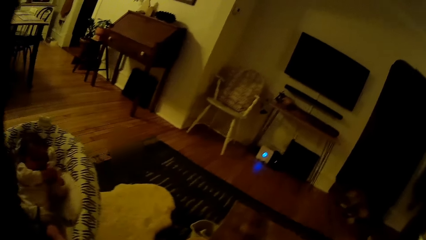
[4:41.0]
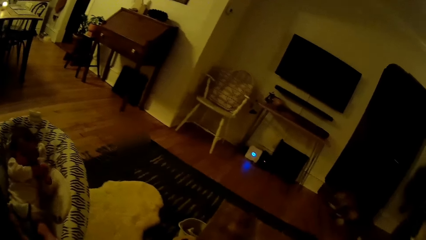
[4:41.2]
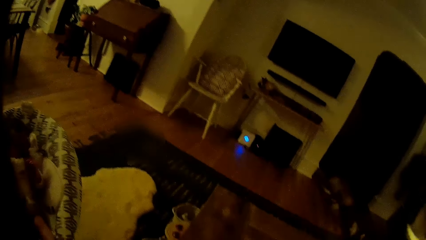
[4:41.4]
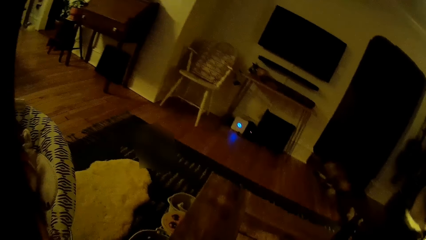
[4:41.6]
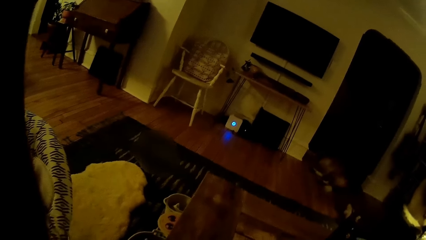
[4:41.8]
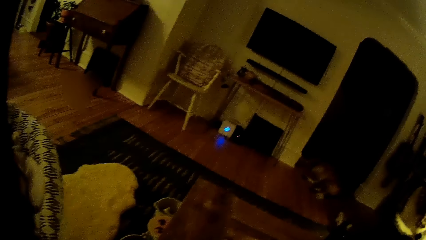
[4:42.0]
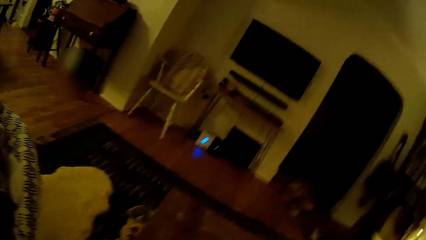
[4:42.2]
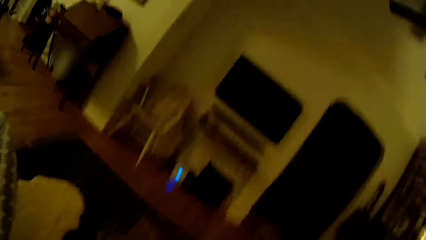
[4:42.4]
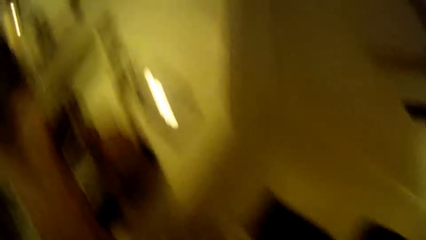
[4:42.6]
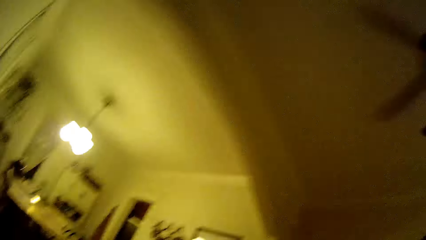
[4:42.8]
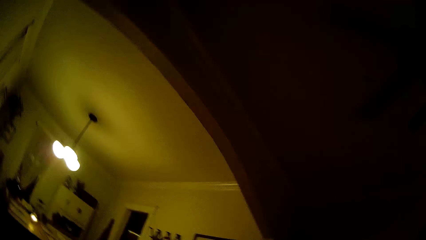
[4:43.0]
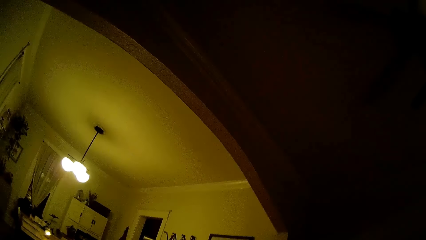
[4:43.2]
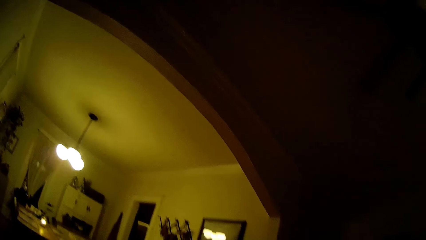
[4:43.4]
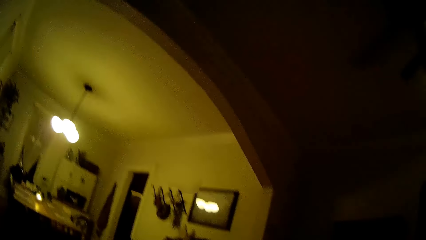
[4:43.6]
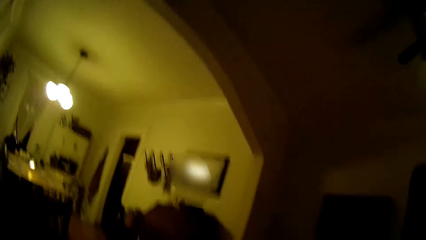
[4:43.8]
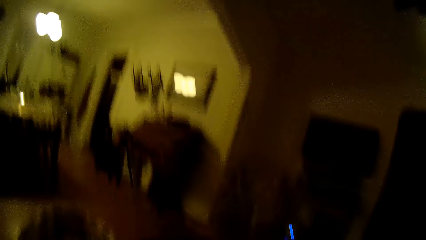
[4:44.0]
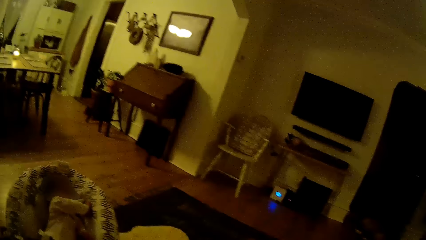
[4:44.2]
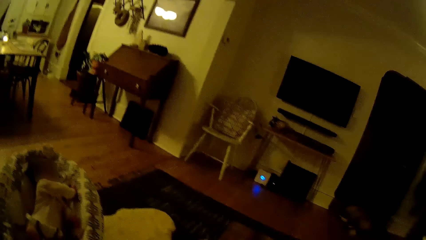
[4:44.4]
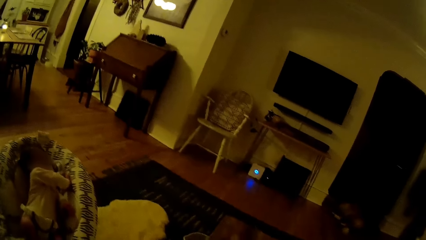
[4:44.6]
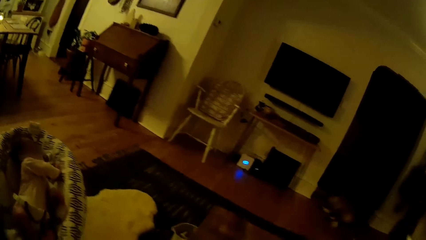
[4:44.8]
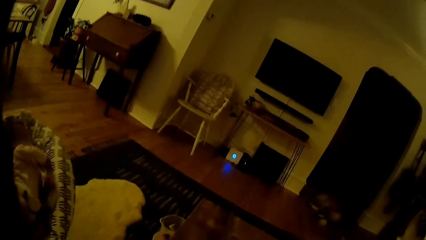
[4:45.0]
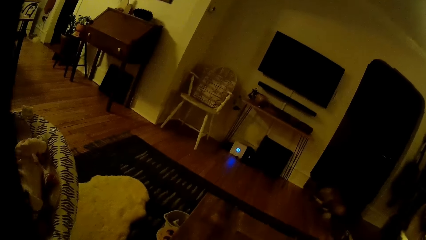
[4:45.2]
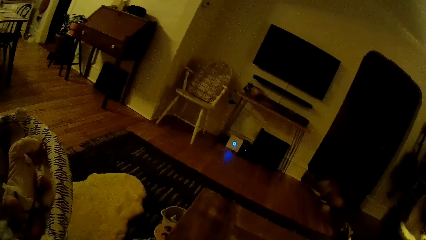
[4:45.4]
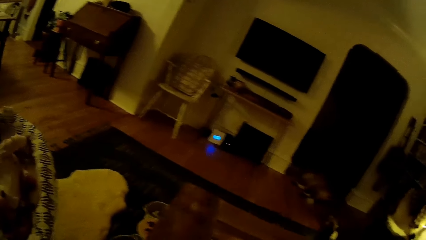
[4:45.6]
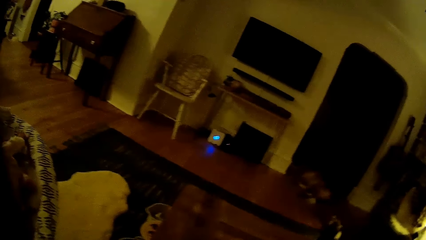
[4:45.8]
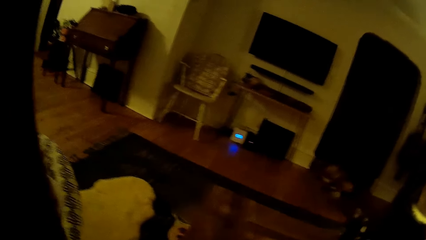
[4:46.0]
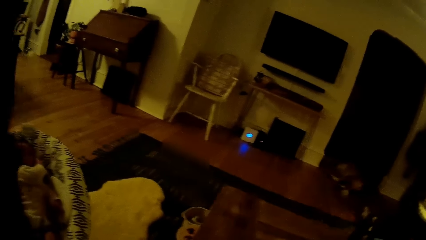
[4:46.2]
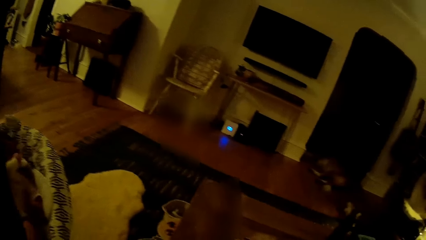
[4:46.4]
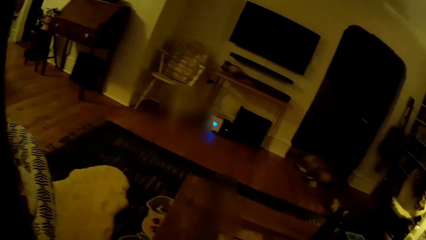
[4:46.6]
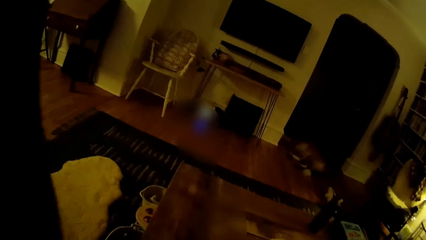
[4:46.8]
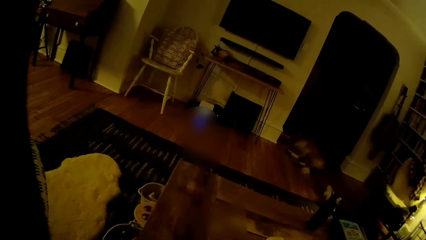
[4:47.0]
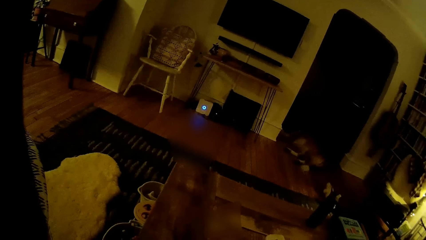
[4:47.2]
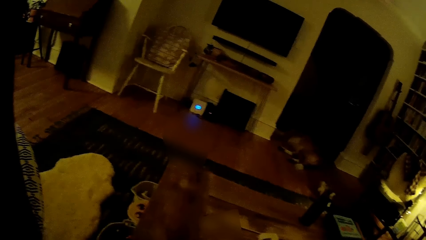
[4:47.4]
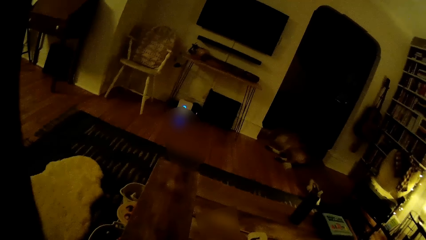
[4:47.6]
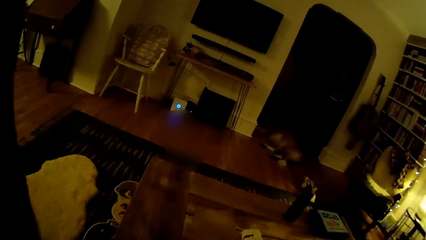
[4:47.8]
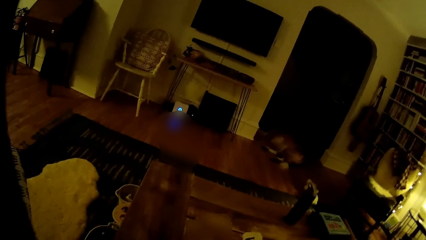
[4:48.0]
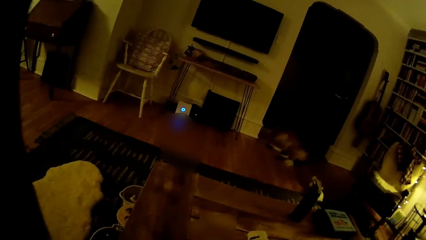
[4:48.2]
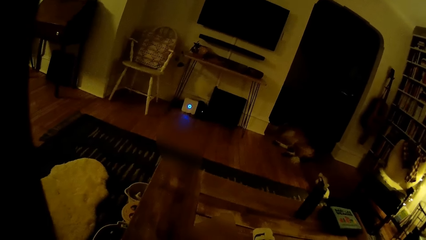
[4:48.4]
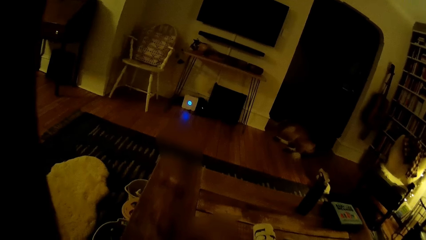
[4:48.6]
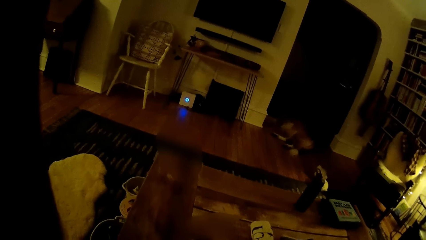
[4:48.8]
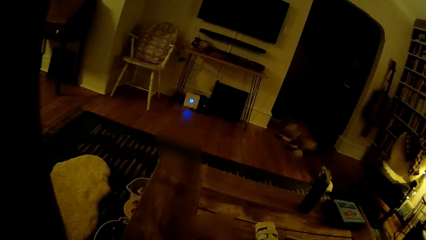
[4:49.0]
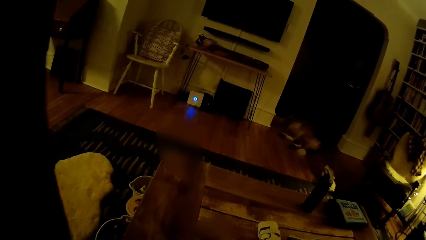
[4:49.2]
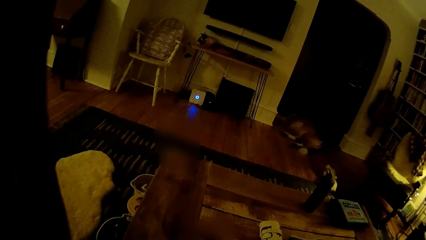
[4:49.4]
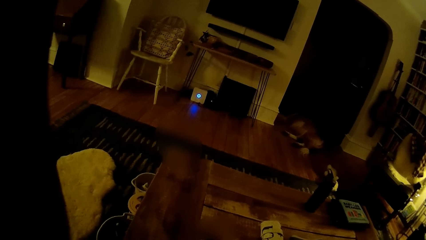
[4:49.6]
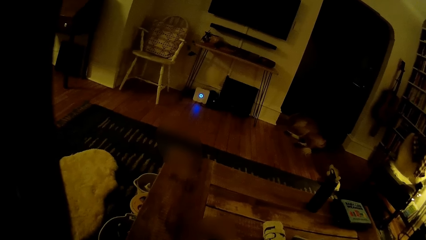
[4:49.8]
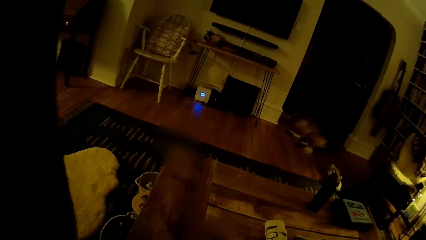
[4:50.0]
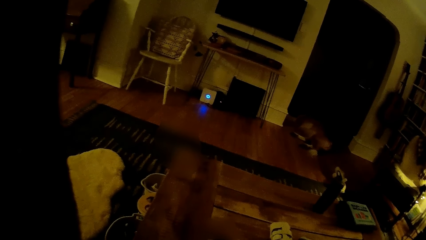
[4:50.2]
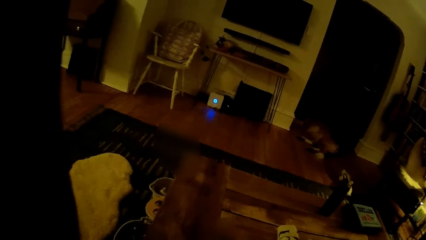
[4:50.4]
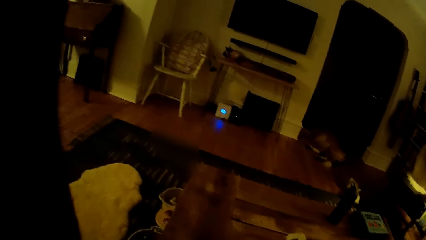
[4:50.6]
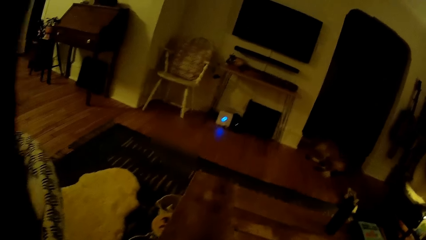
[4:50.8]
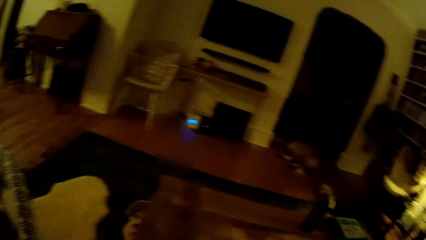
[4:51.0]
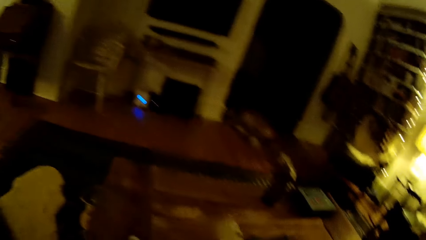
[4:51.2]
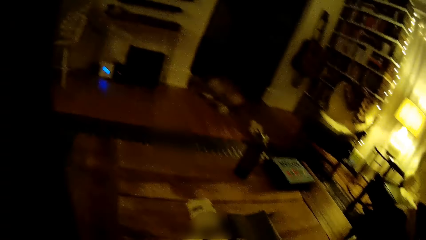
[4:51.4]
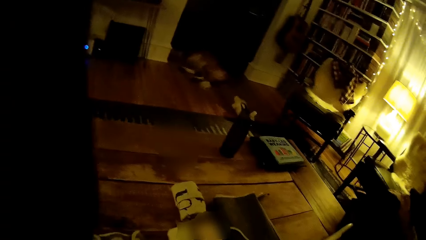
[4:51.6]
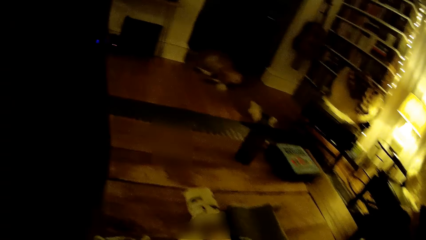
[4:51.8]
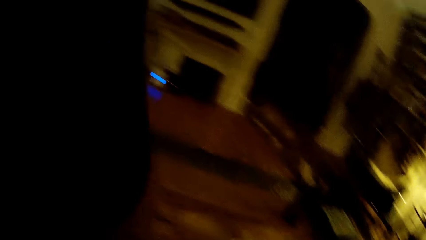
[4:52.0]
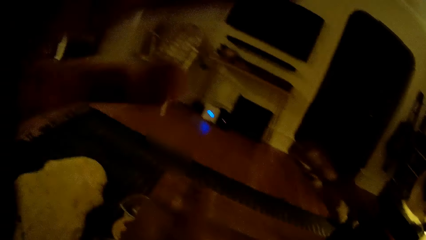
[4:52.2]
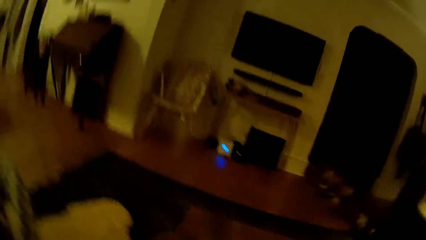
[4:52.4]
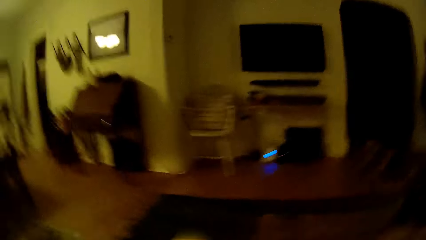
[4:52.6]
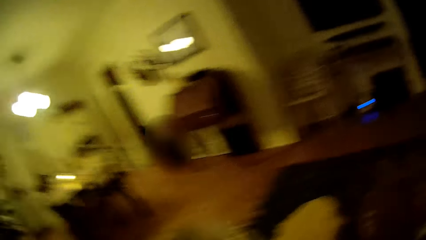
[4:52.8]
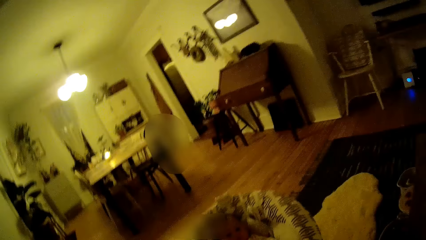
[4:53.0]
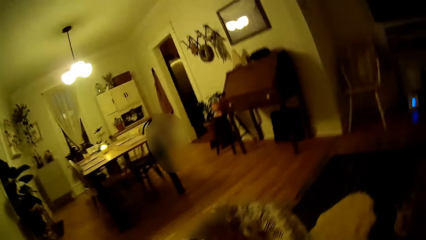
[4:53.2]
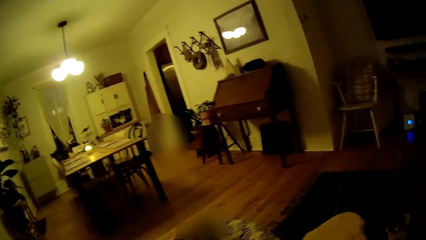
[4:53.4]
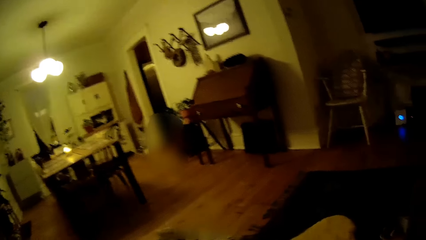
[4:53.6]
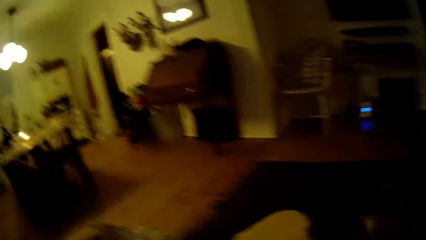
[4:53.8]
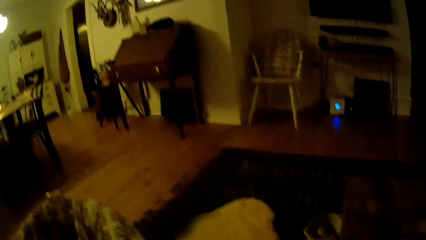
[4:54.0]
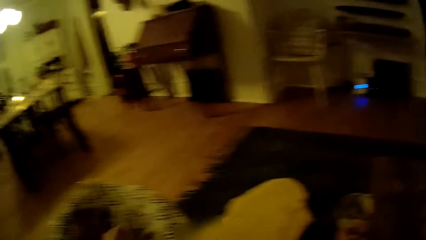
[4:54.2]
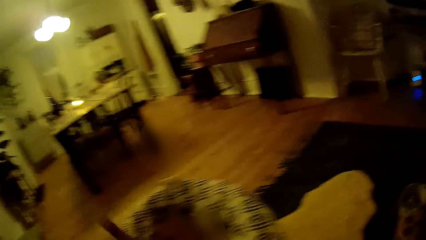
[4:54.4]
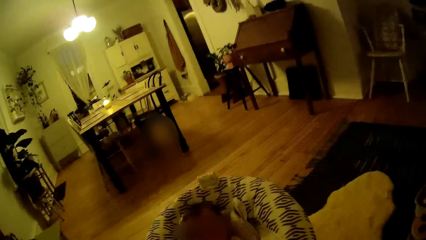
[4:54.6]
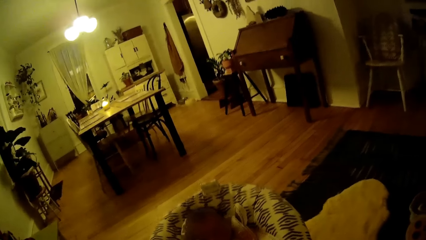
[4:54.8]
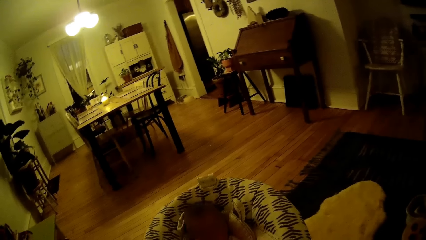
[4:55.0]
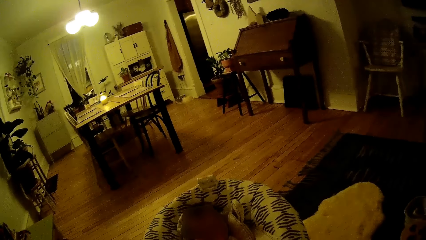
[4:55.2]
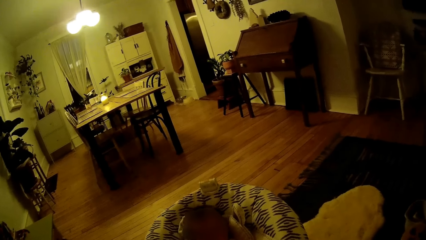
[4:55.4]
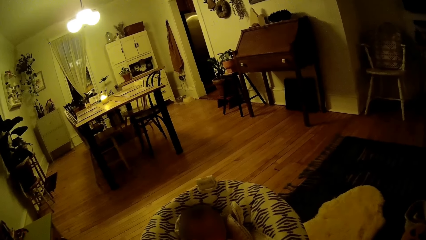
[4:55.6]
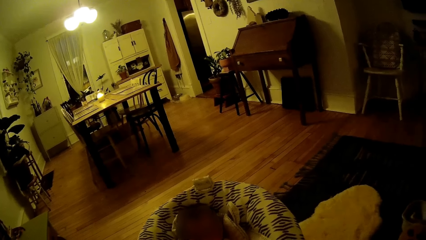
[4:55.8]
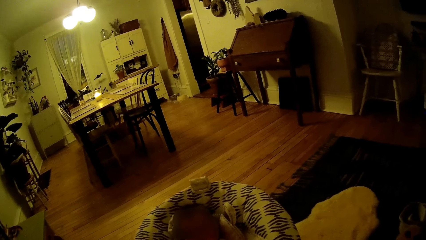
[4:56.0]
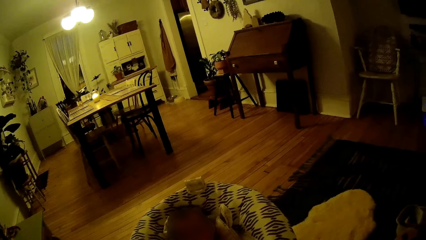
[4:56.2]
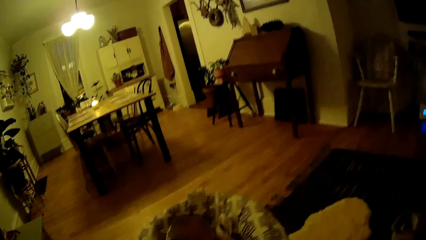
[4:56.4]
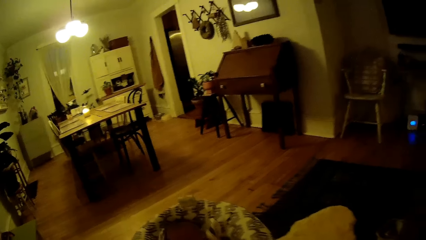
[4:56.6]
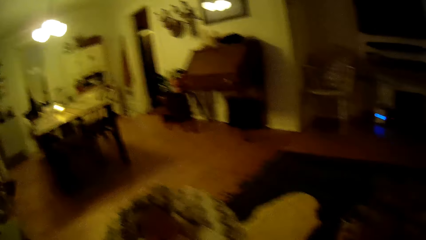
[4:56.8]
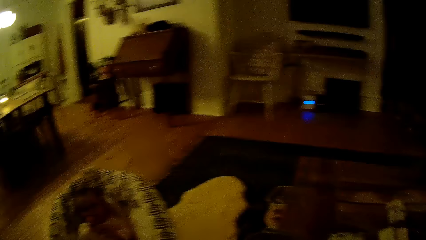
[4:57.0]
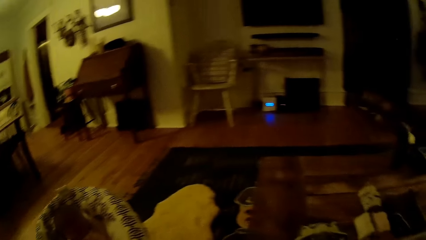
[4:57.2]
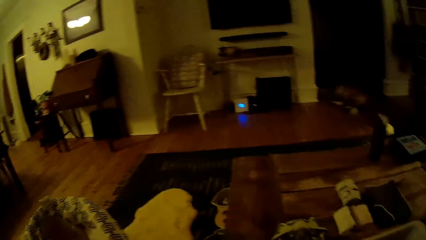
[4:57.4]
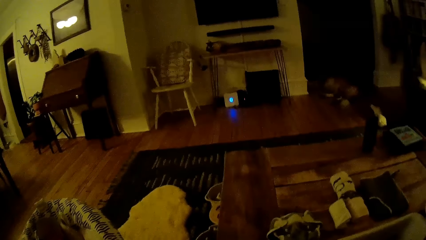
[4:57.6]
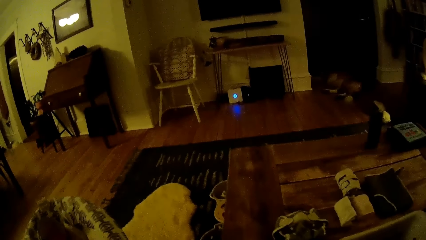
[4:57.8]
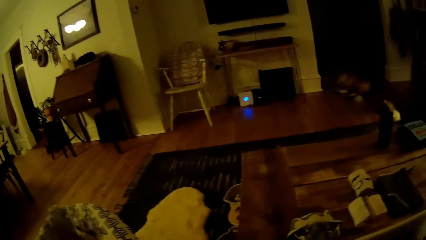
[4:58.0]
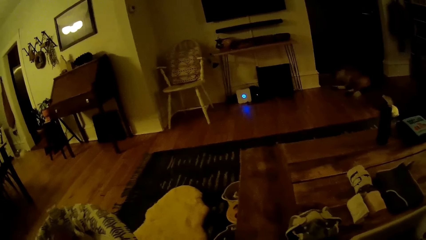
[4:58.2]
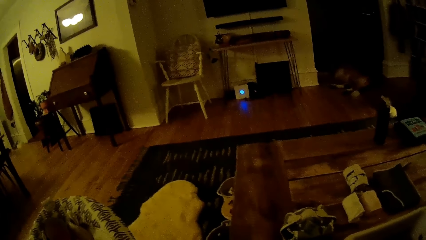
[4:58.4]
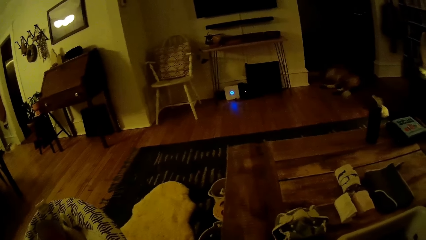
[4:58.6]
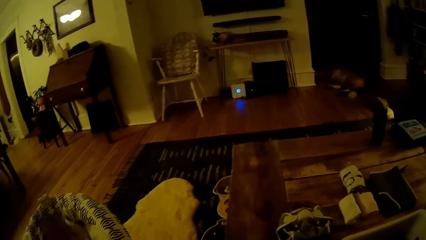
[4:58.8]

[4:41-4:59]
The camera wearer looks down. A dog lies on the ground. The camera wearer adjusts a camera on her face with her left hand. She talks to the baby.
